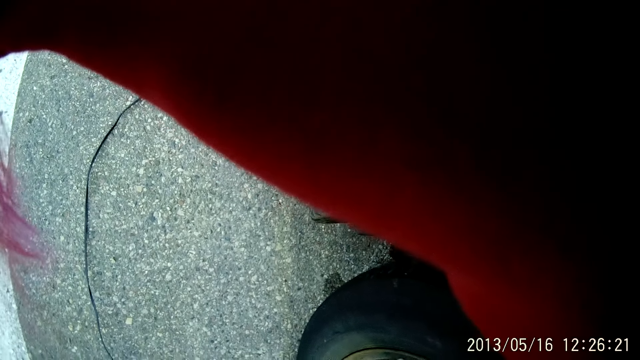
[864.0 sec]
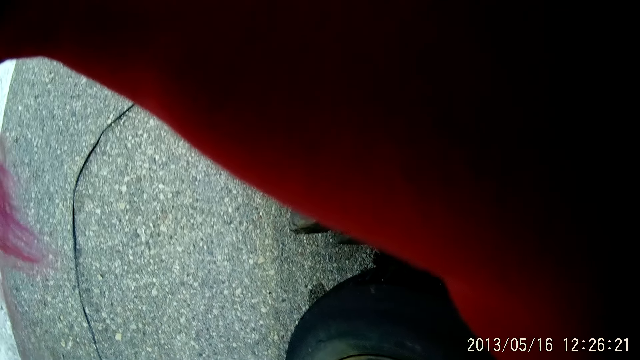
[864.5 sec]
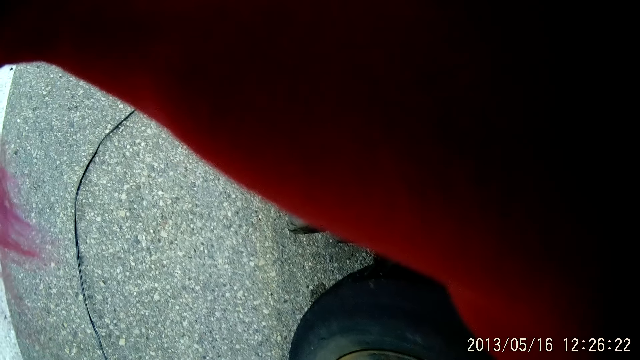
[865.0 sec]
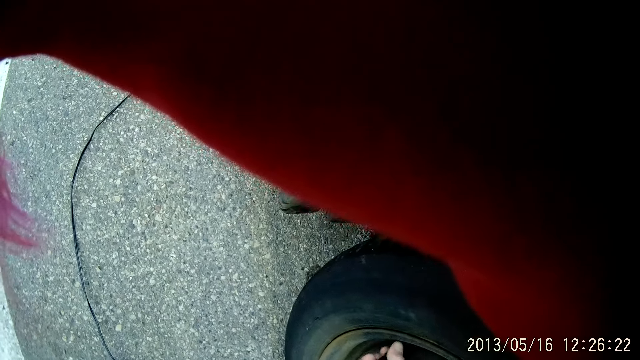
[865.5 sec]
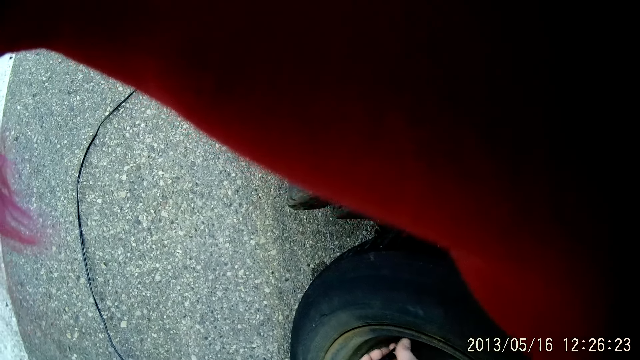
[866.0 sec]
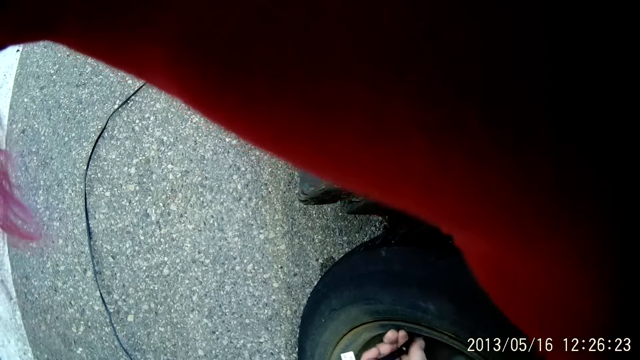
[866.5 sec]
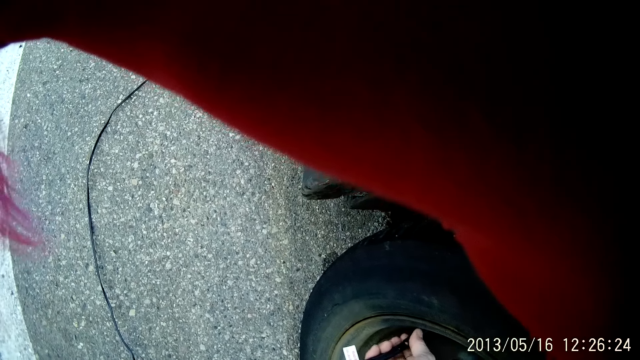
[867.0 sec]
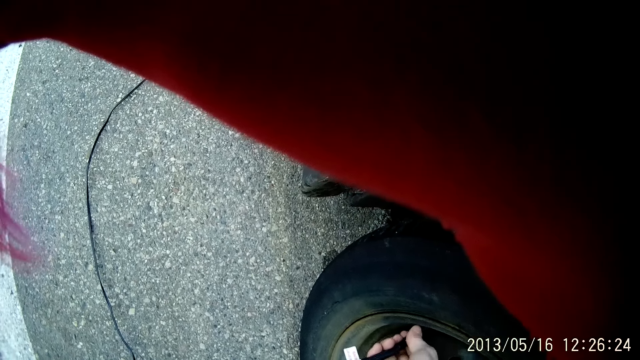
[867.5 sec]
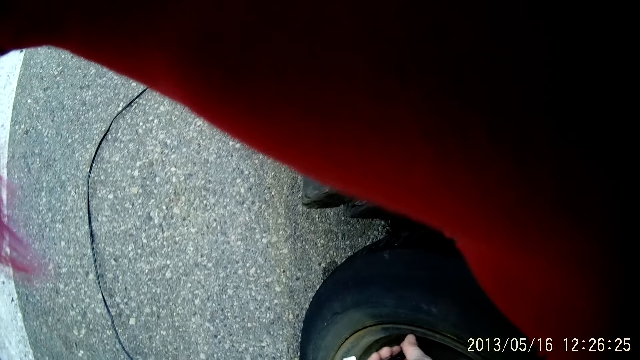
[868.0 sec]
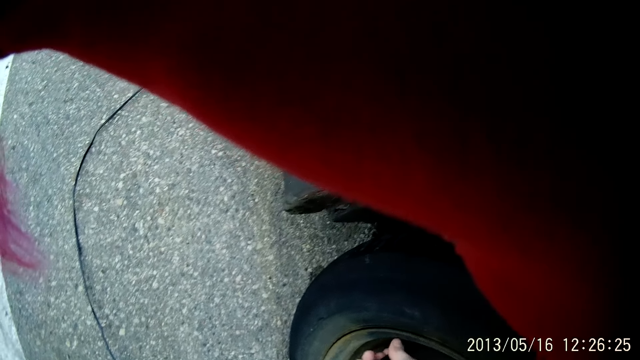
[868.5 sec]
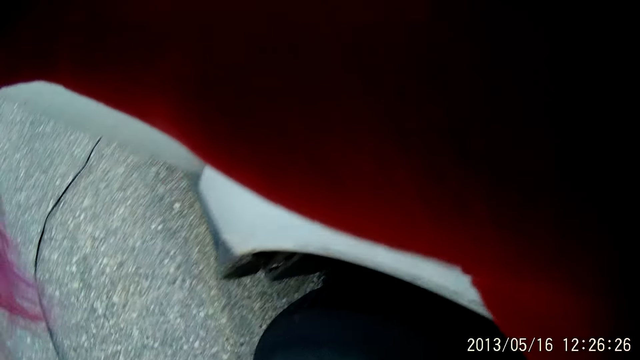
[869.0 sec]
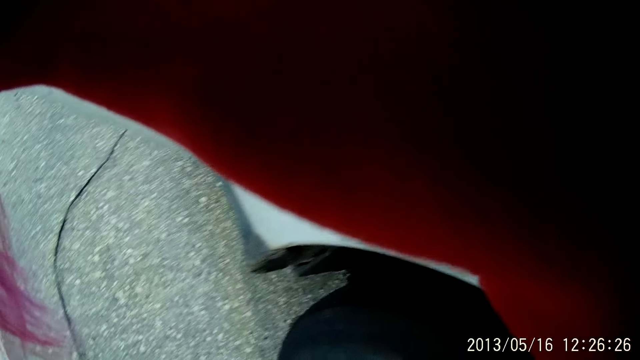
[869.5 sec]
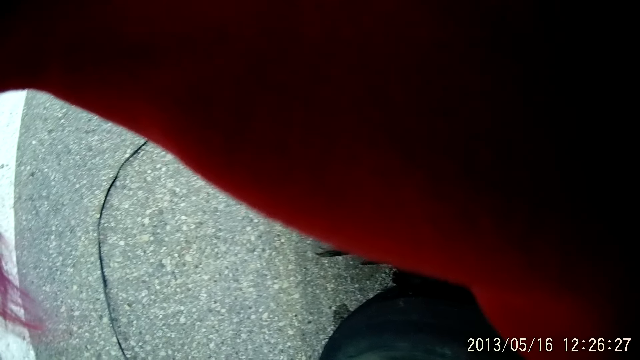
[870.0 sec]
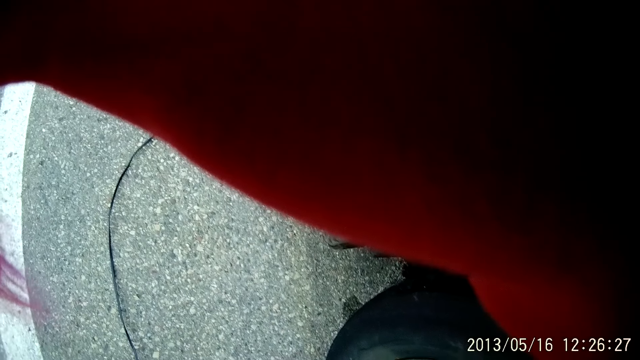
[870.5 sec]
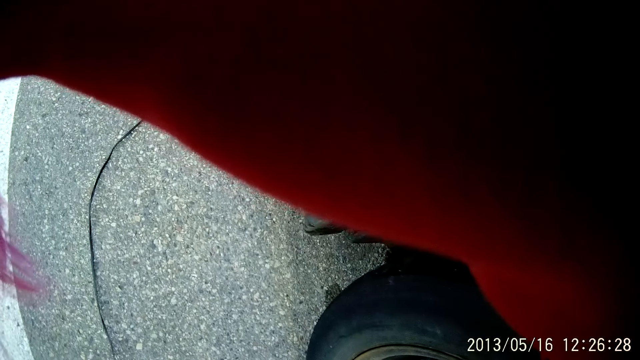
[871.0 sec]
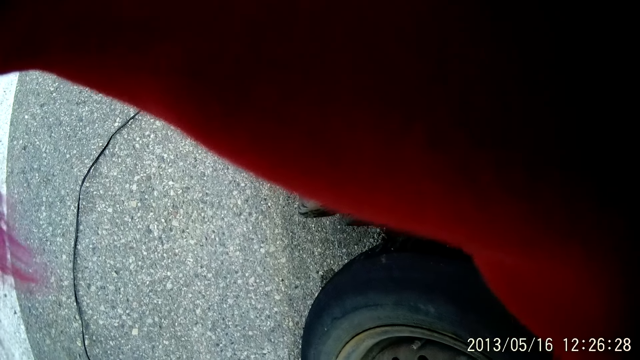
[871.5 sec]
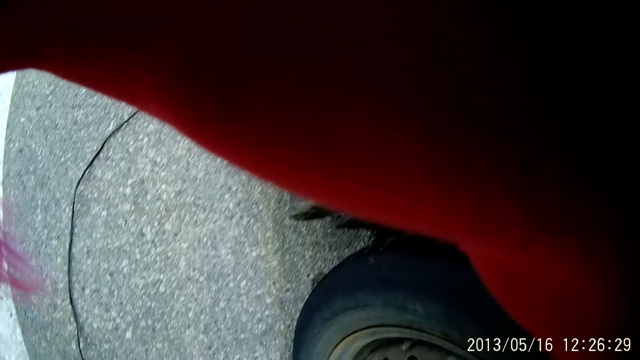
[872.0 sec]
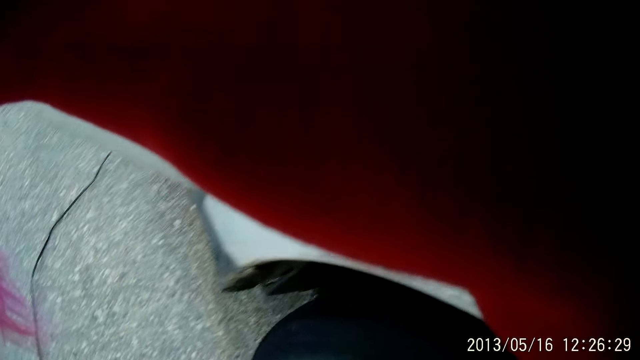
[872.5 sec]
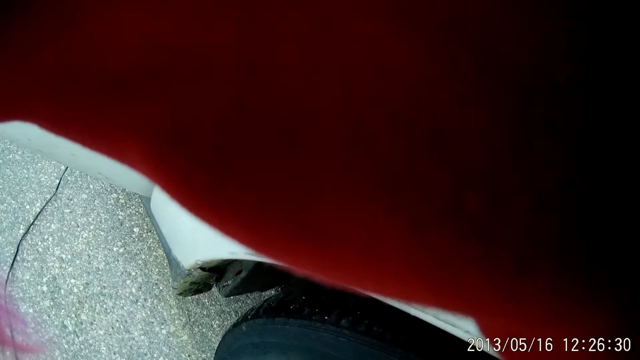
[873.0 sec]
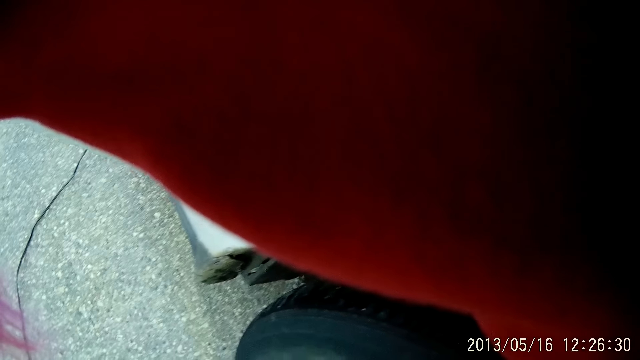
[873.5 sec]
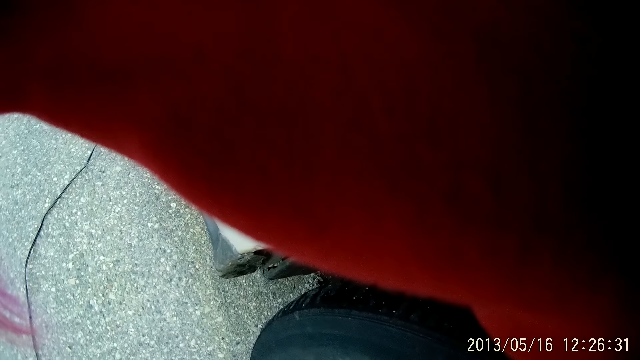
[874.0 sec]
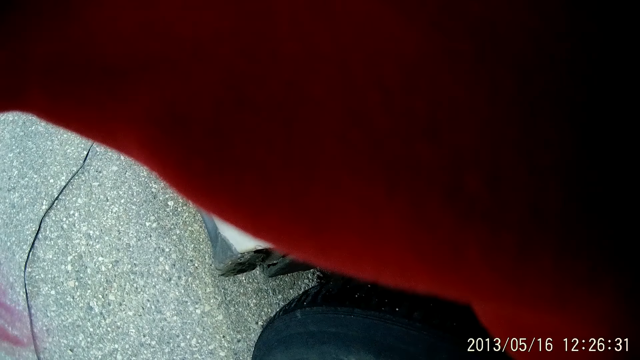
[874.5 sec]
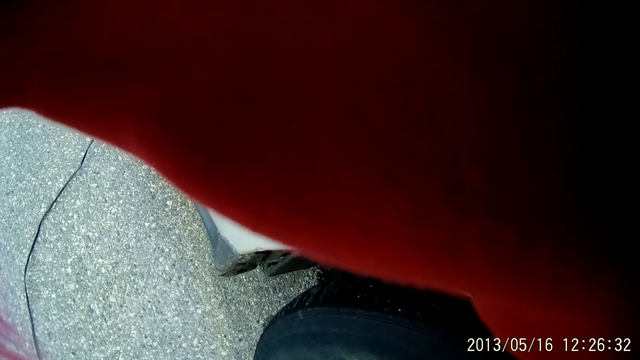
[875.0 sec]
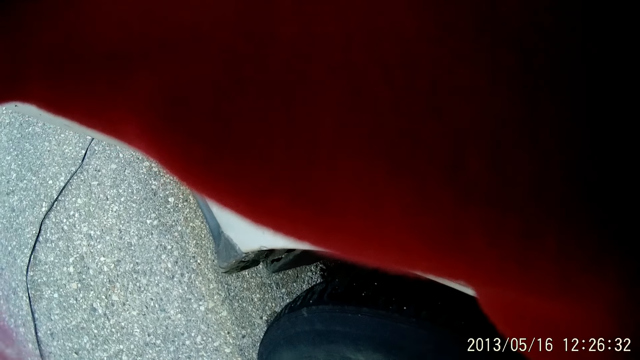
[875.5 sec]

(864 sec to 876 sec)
The camera wearer adjusts the pressure pipe.

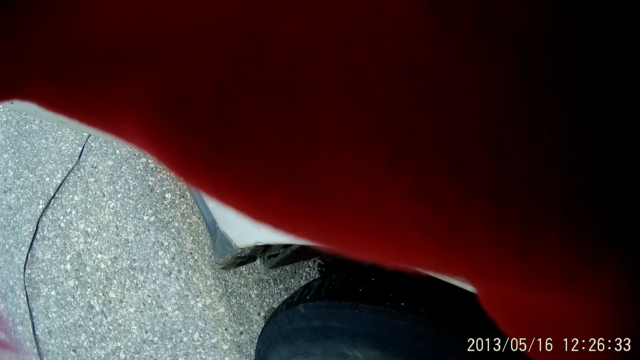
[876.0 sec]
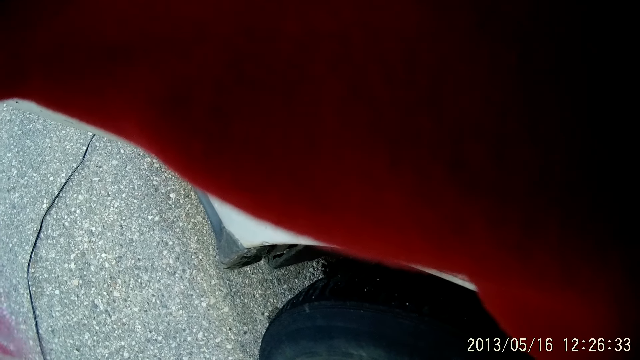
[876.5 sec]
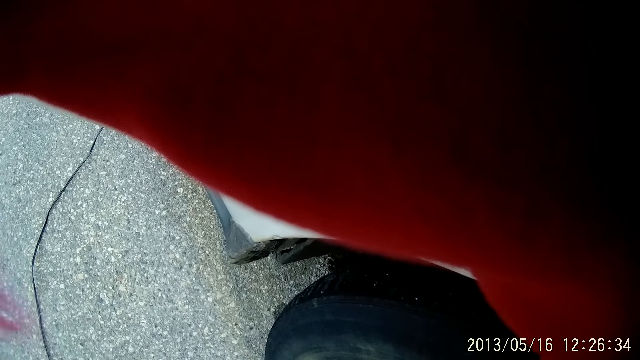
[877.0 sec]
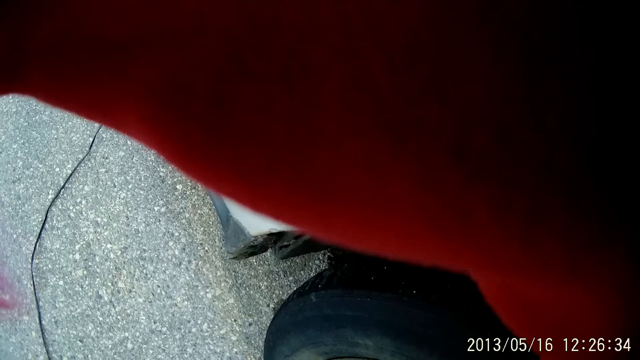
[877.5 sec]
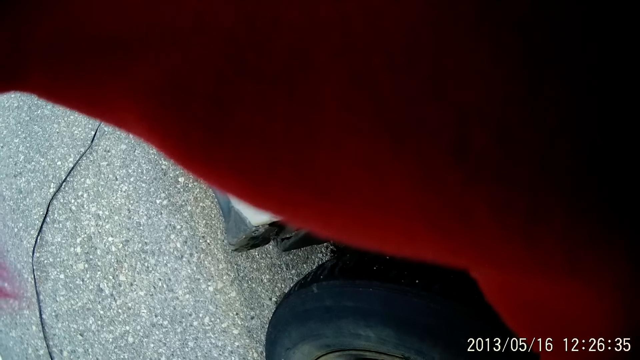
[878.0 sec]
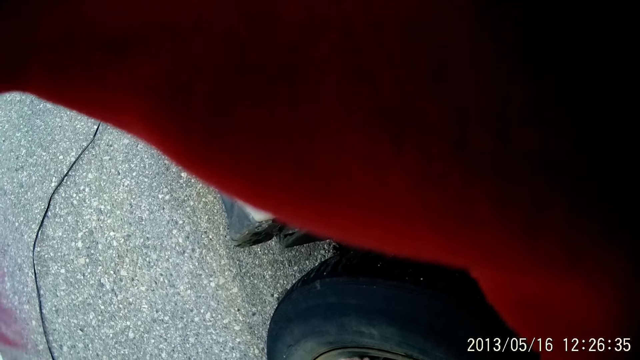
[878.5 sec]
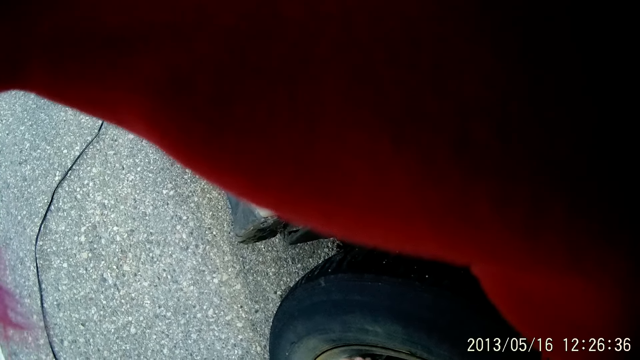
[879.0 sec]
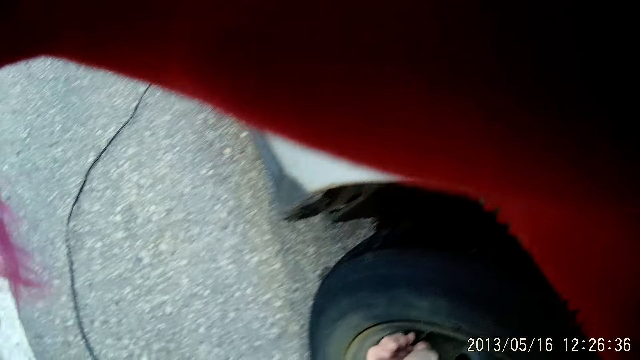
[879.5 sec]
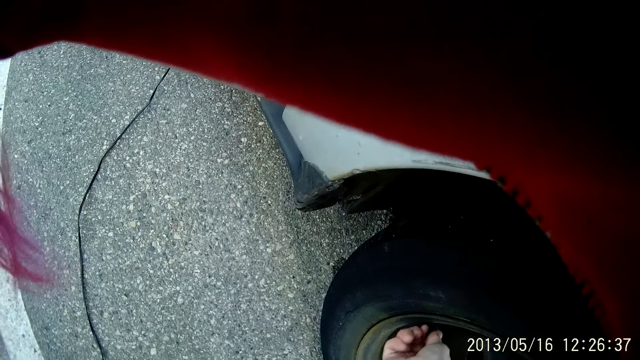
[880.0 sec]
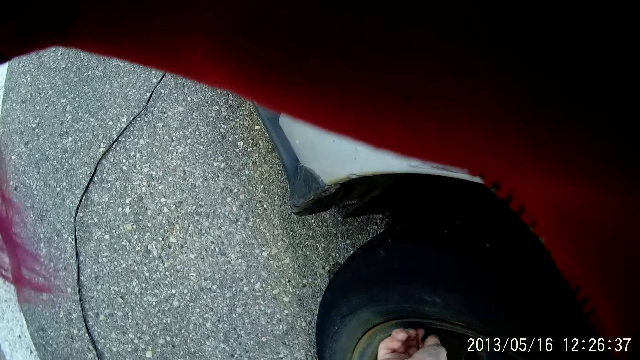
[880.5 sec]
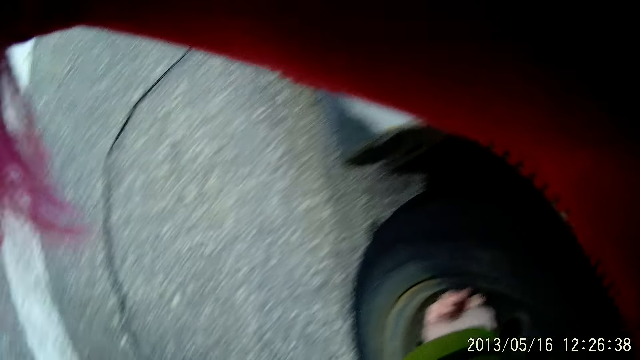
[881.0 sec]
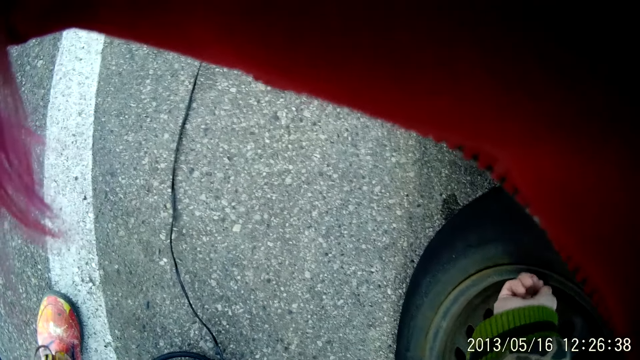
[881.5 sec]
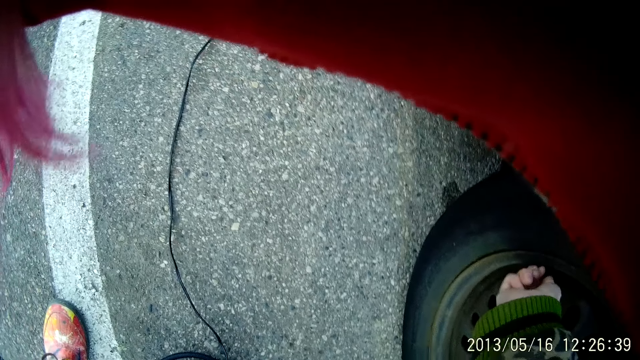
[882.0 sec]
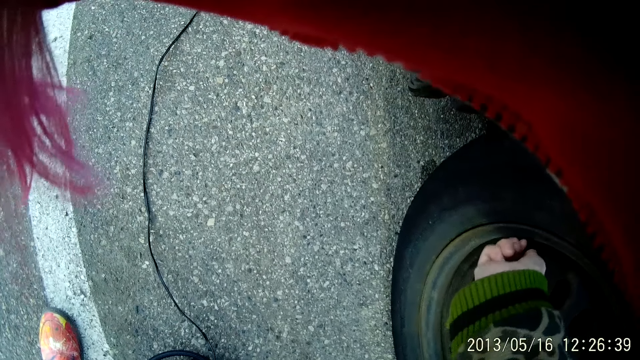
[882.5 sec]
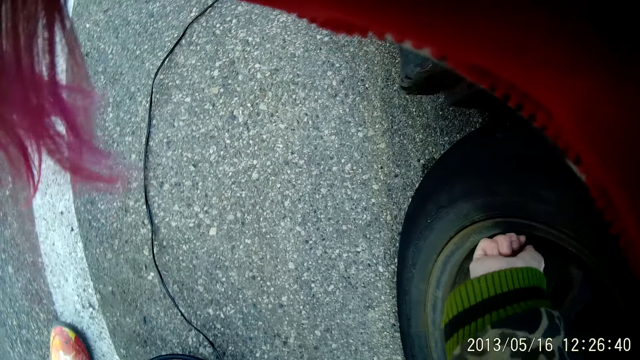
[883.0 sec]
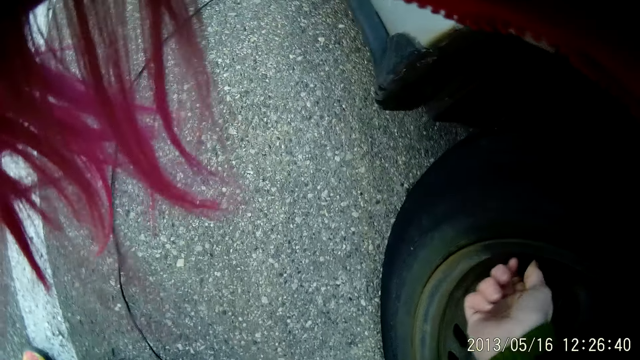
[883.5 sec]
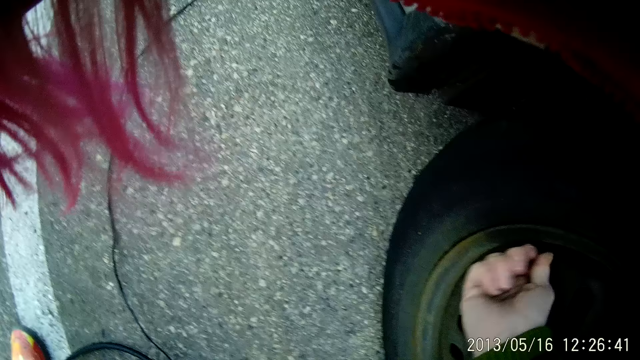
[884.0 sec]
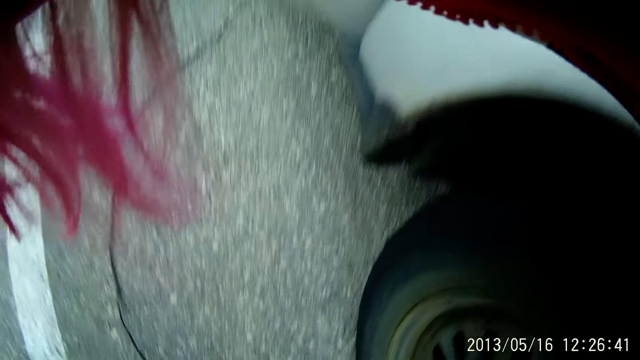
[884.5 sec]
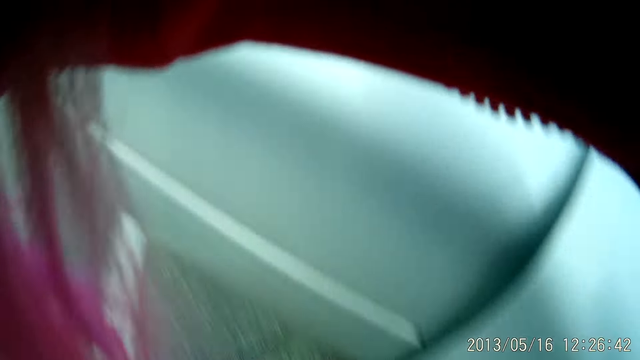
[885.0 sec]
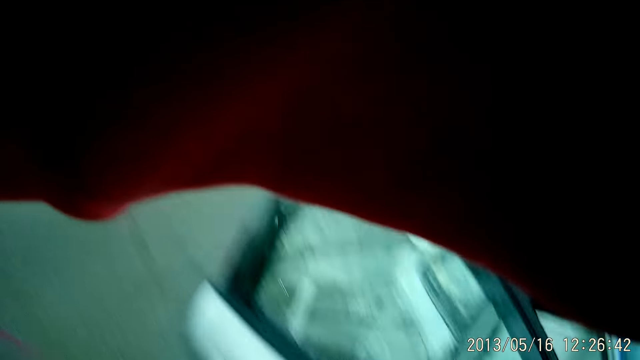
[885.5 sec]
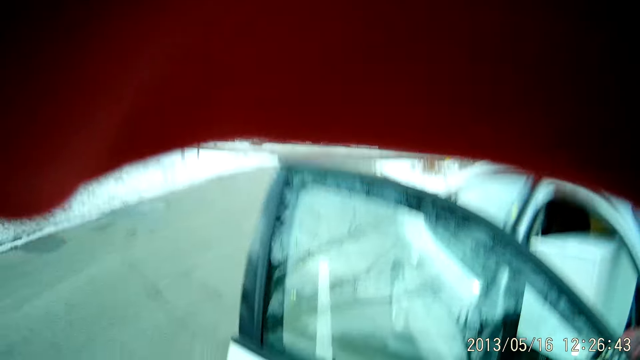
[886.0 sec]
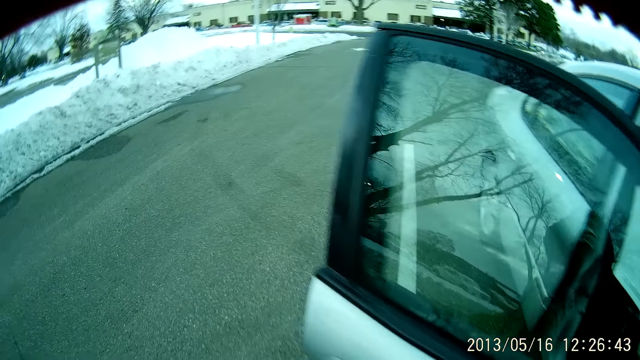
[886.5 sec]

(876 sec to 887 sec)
The camera wearer adjusts the nozzle.
